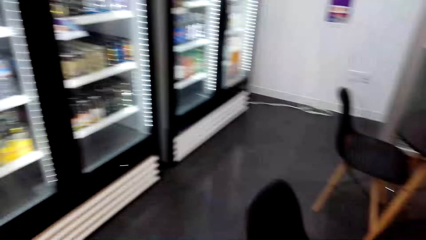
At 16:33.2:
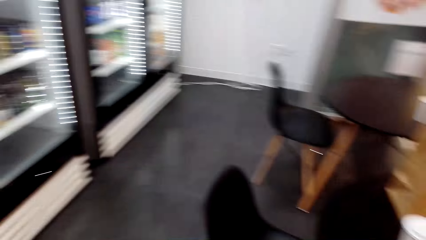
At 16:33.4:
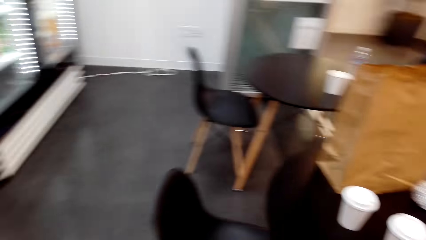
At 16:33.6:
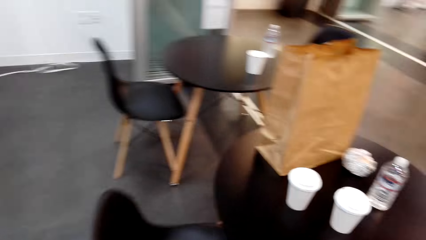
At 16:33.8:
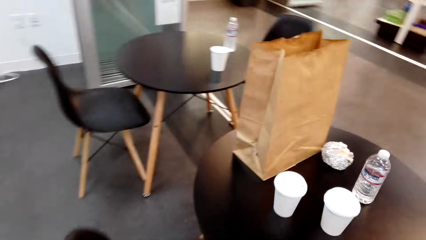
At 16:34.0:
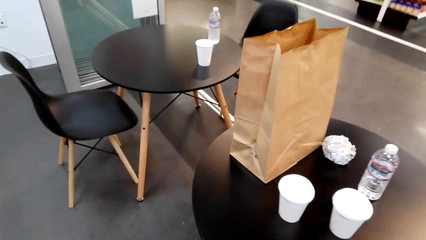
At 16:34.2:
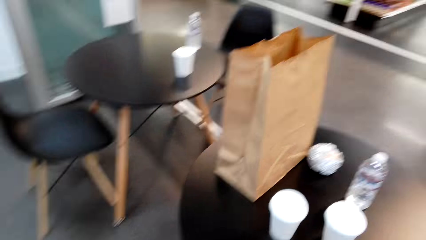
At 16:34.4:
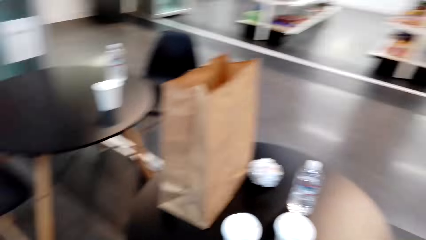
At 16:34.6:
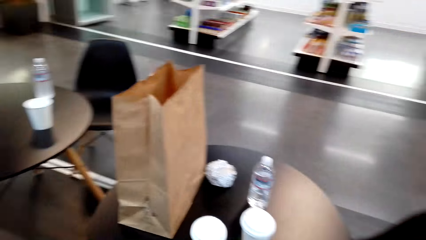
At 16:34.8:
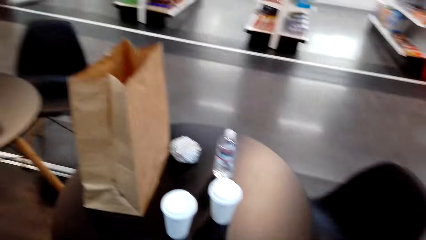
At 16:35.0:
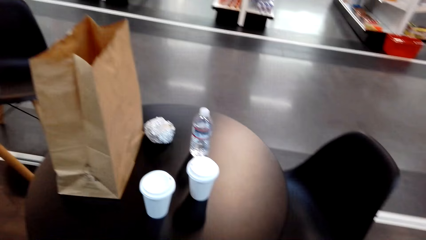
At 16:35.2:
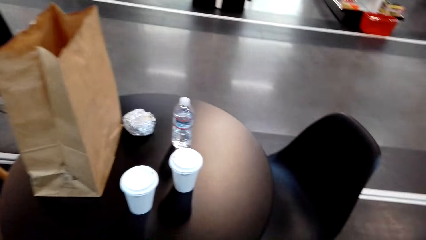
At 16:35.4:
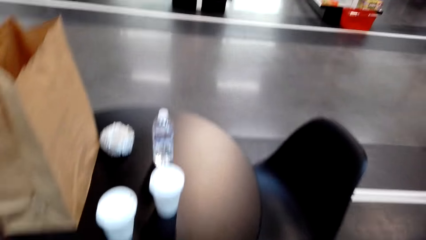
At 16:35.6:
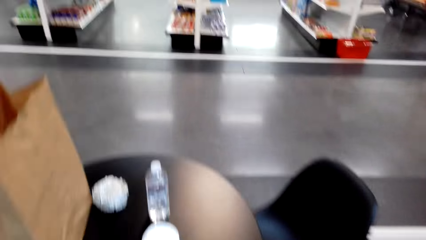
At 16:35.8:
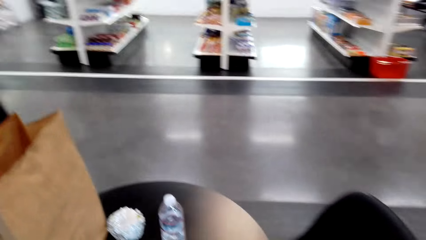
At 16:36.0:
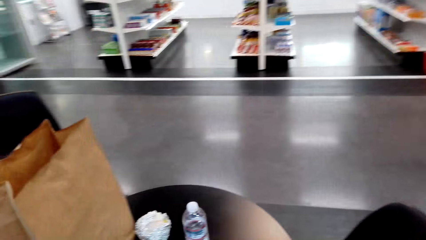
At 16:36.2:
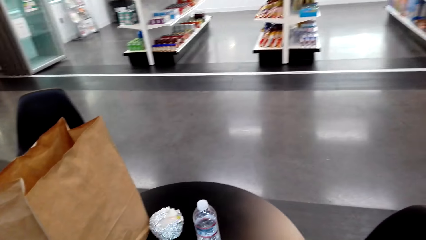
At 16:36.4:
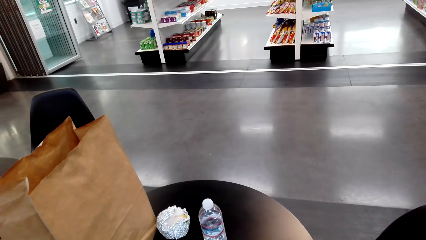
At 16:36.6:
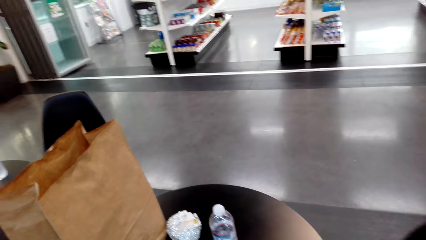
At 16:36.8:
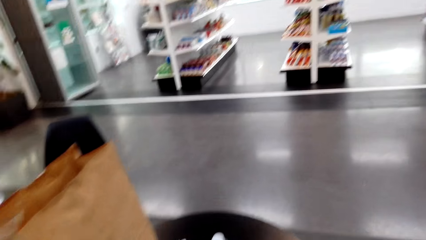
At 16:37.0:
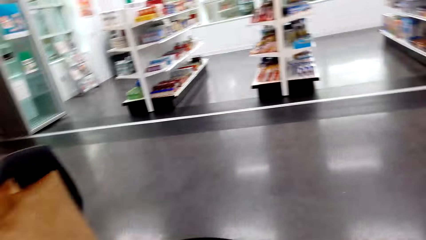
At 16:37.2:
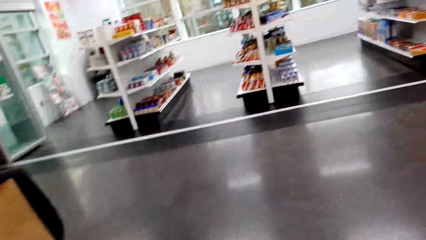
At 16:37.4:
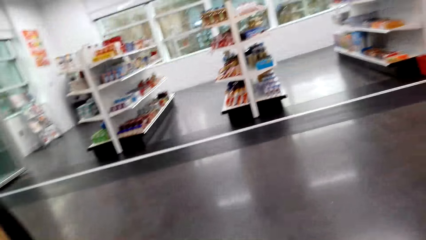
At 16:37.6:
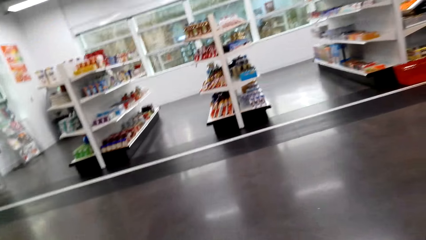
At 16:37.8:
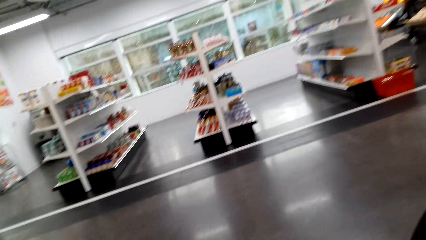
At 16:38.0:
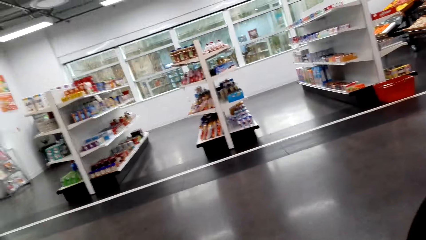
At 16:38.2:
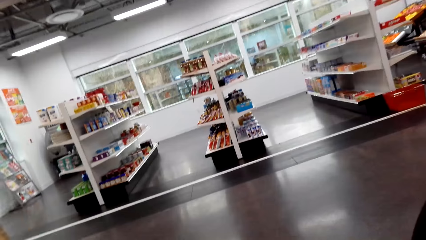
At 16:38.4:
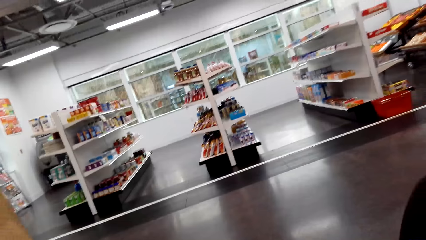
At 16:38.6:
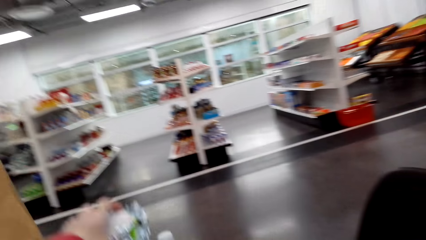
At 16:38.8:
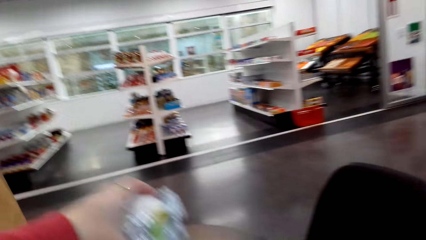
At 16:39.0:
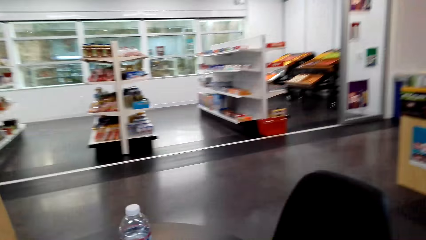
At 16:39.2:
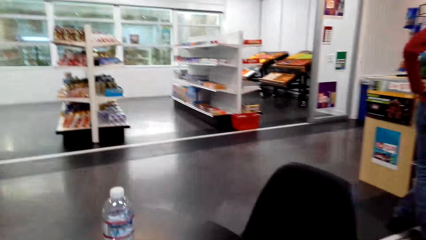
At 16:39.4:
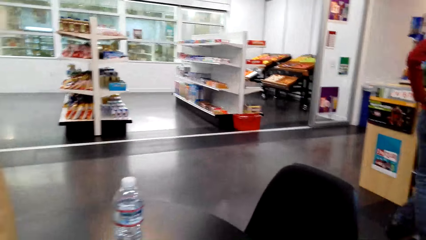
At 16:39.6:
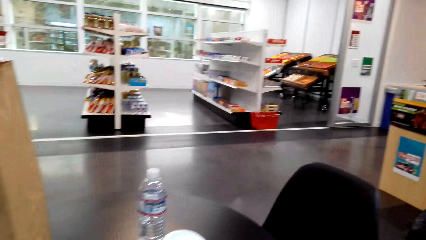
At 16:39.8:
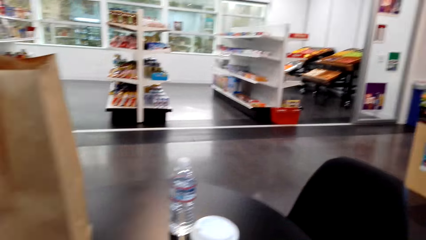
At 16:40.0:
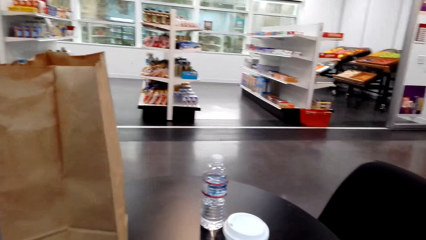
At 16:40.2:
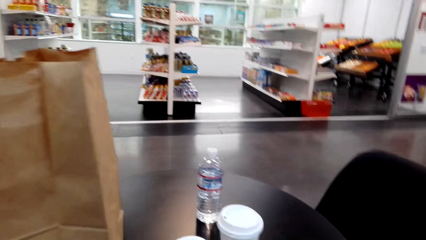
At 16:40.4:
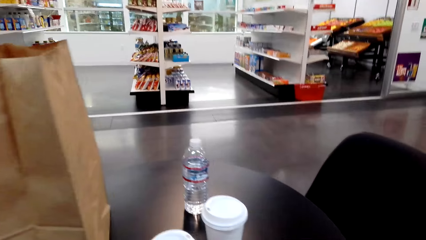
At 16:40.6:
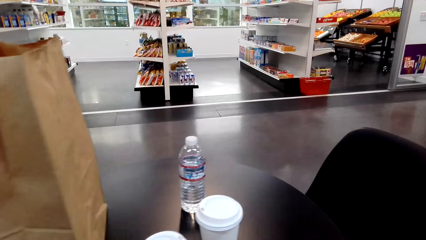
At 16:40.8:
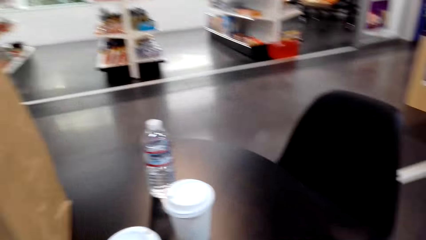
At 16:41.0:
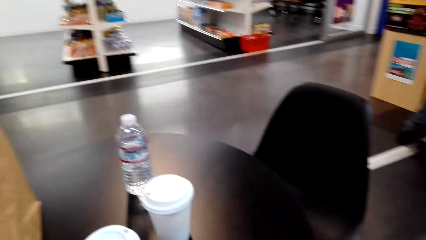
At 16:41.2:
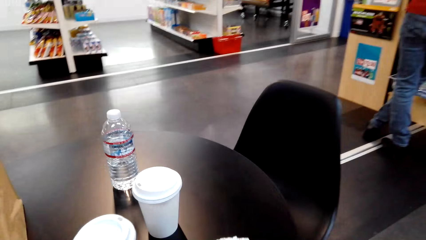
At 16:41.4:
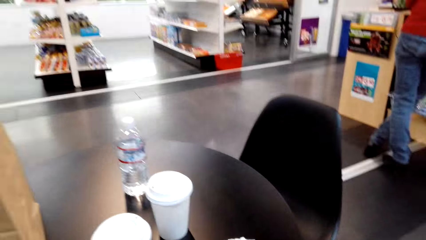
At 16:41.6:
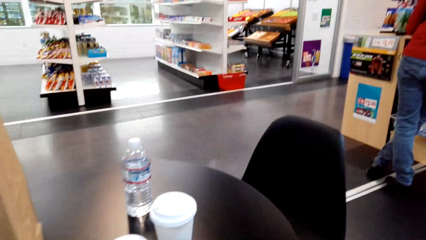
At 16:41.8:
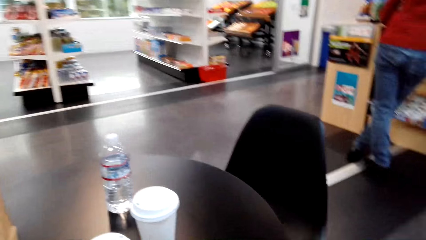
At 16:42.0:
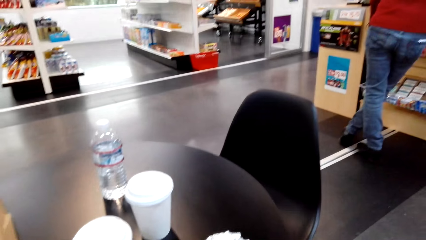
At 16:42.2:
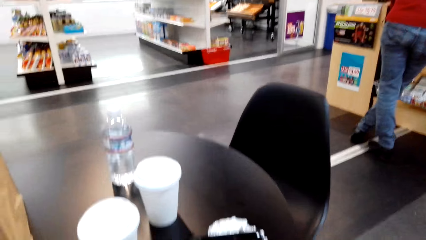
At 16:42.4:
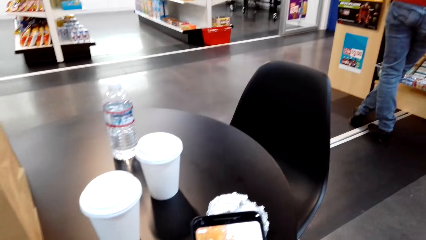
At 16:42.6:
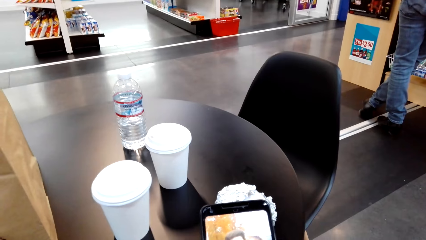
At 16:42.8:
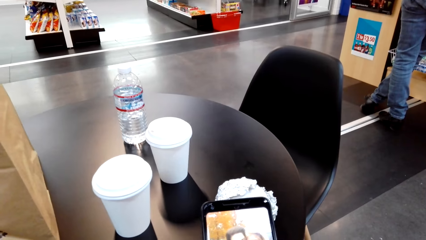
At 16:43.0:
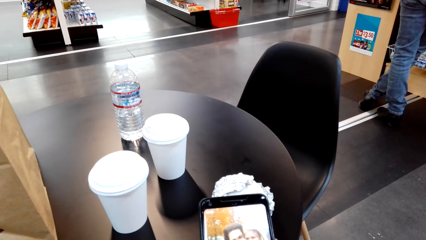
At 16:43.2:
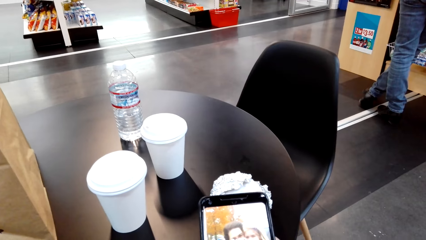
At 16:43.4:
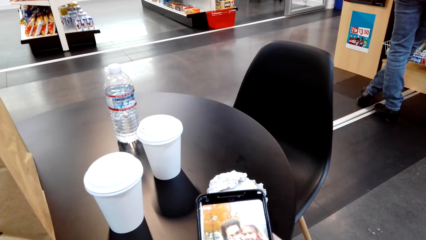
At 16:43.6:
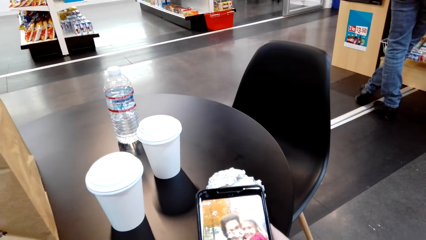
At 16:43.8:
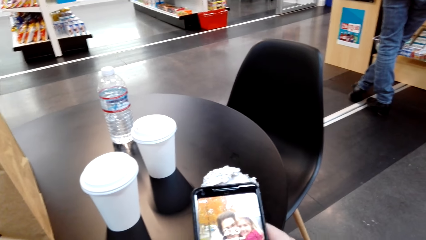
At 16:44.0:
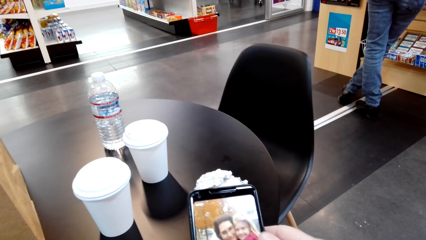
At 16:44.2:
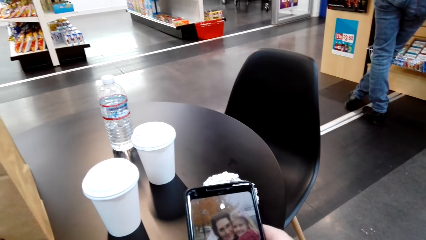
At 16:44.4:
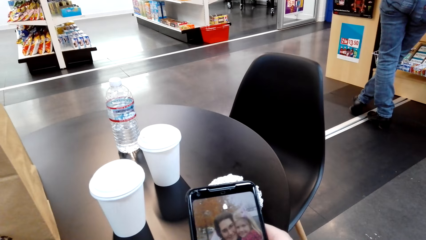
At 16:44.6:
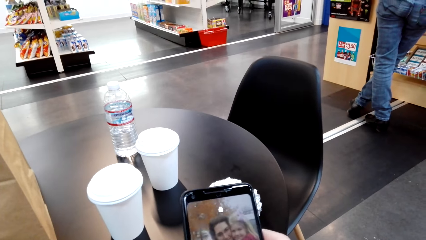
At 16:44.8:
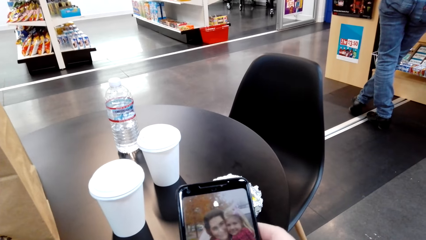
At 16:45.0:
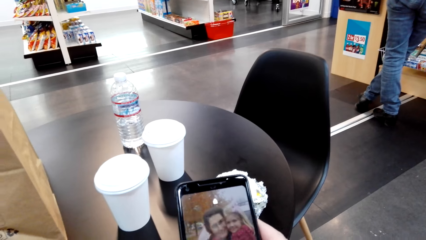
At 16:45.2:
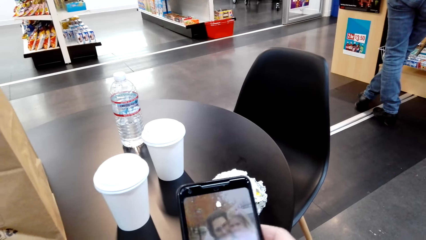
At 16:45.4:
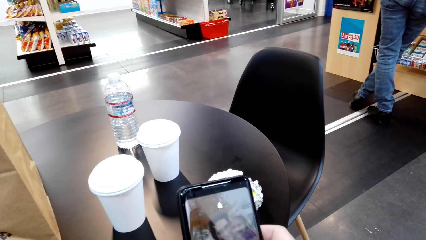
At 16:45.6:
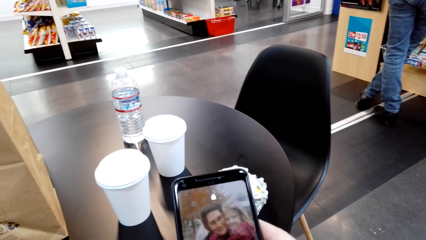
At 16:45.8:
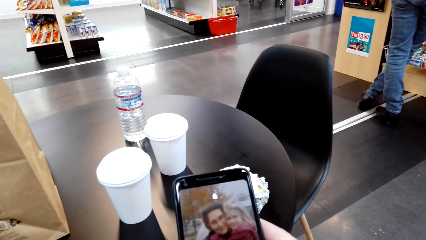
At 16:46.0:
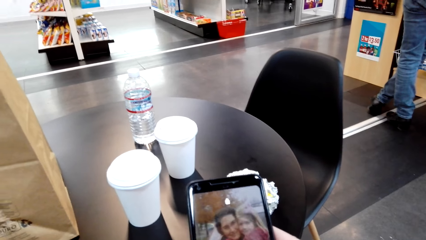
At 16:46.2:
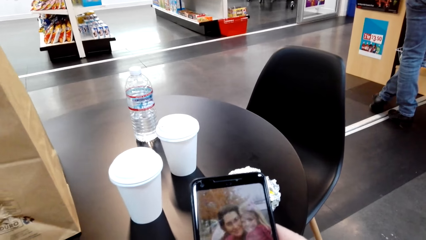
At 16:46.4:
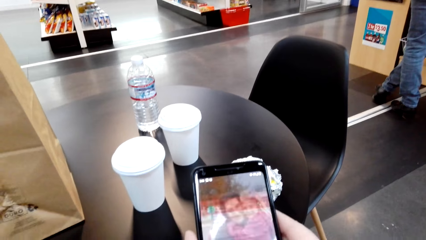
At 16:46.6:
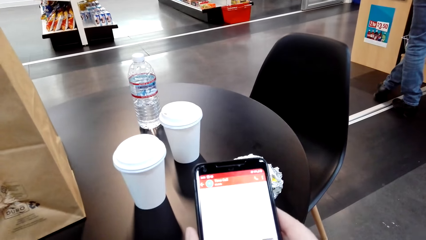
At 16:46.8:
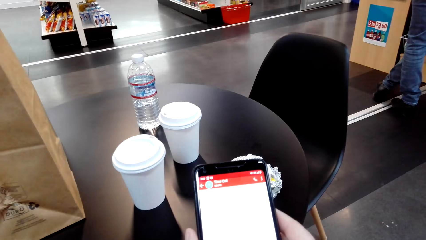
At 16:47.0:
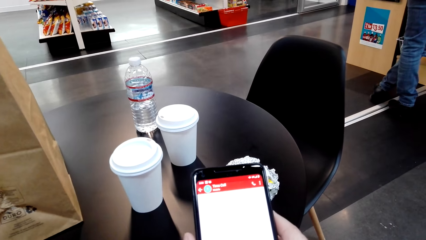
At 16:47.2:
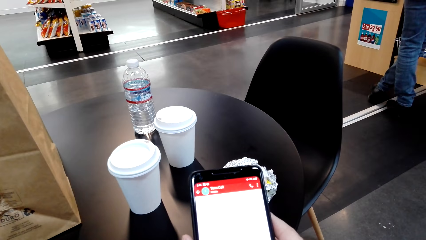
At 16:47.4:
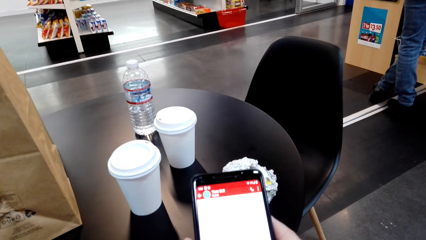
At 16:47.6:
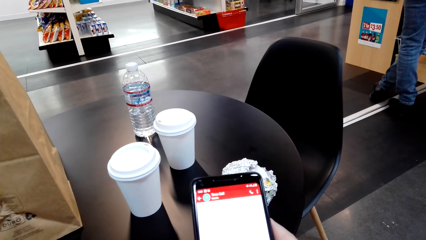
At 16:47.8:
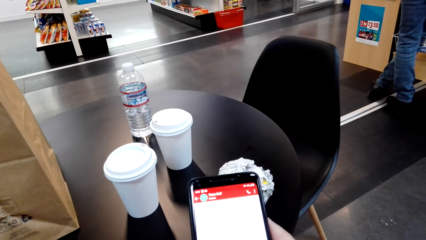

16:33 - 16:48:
The camera wearer sits on a chair in the supermarket. She takes her phone from her pocket. She operates her phone. She browses on the phone.
